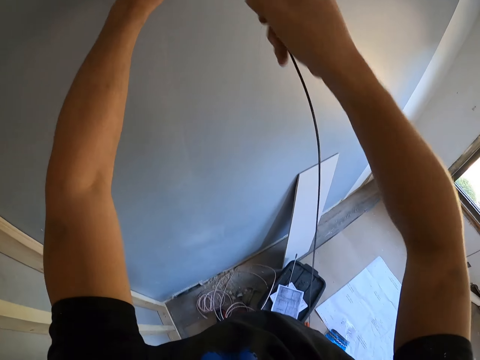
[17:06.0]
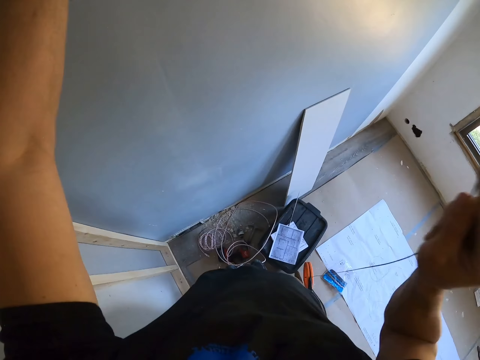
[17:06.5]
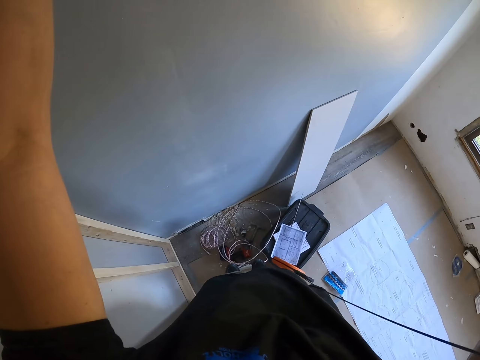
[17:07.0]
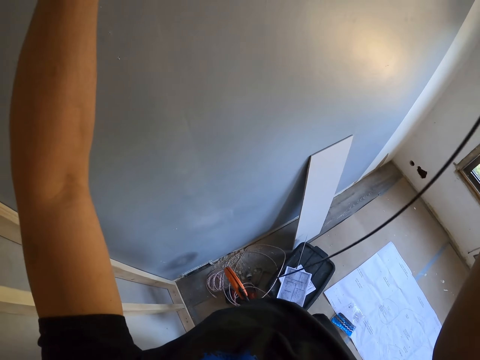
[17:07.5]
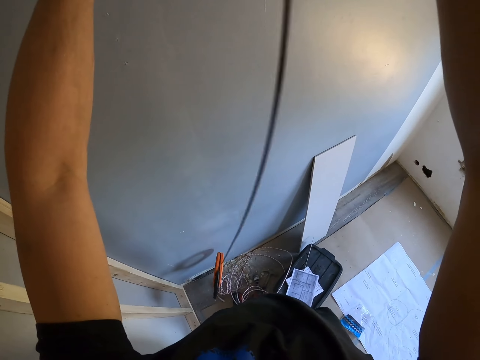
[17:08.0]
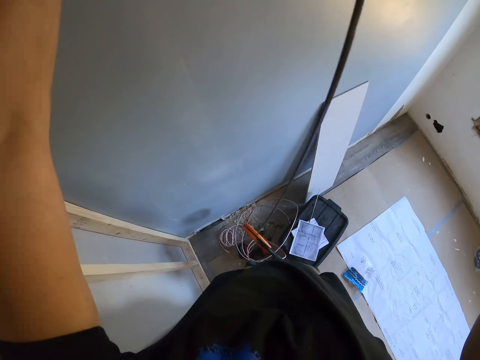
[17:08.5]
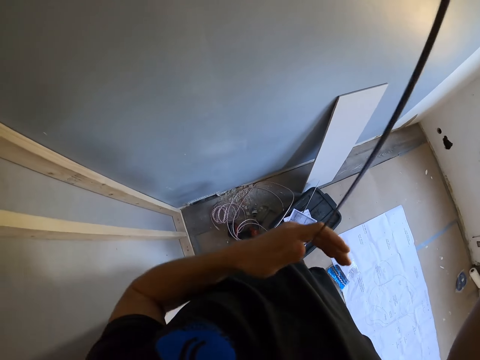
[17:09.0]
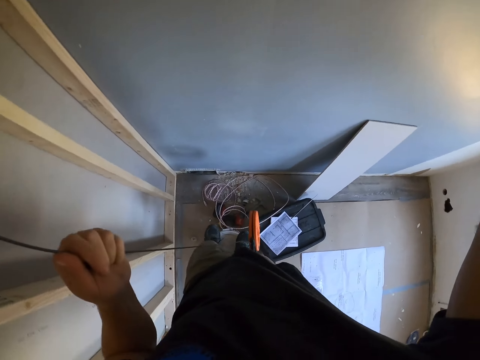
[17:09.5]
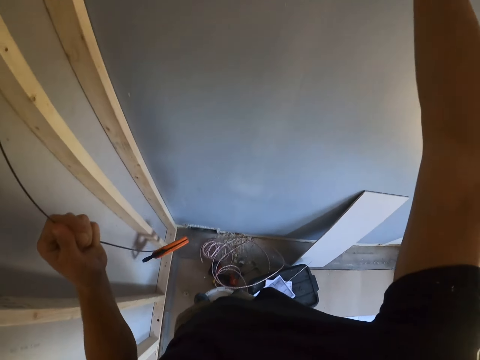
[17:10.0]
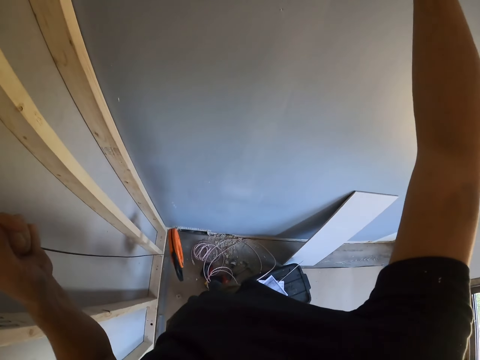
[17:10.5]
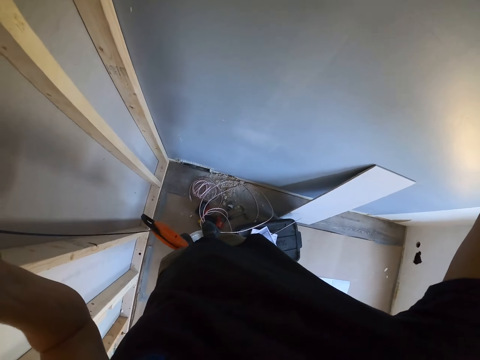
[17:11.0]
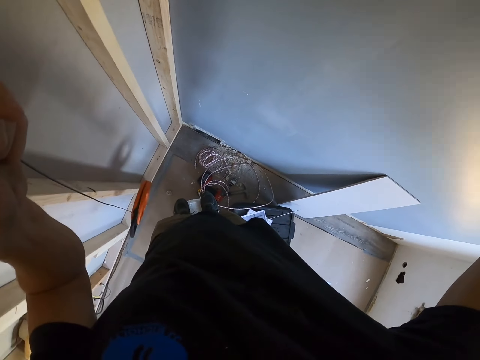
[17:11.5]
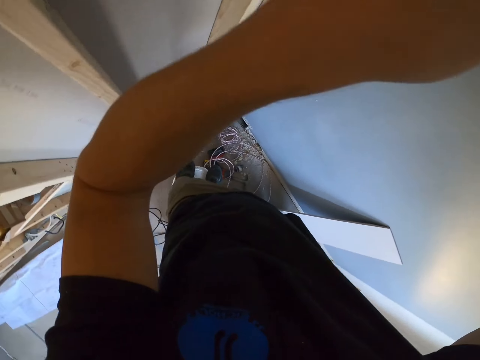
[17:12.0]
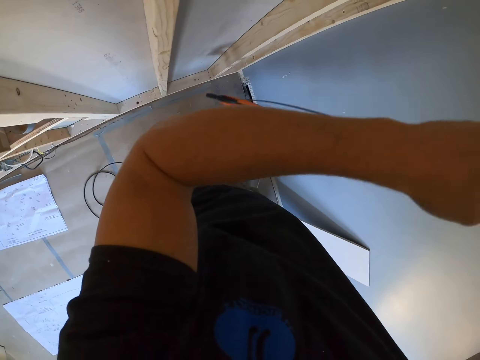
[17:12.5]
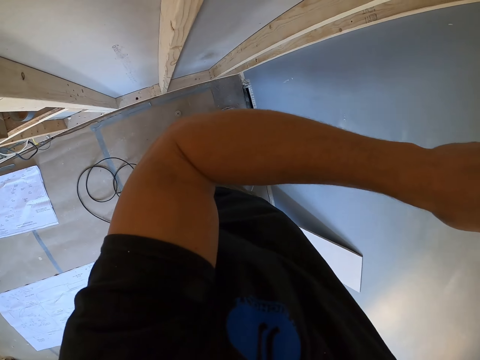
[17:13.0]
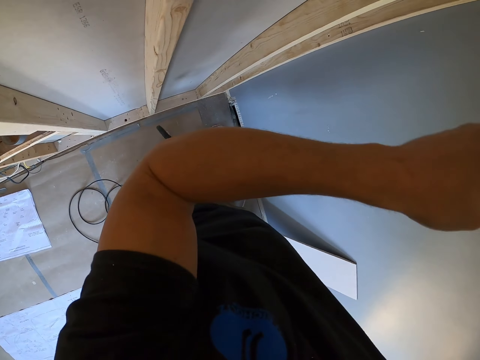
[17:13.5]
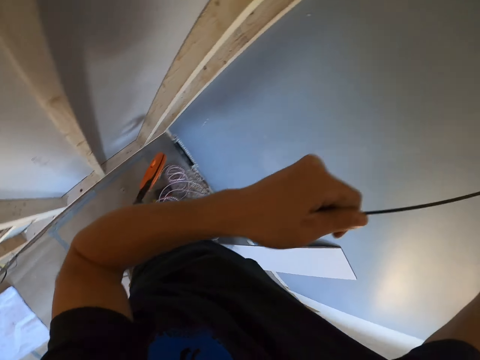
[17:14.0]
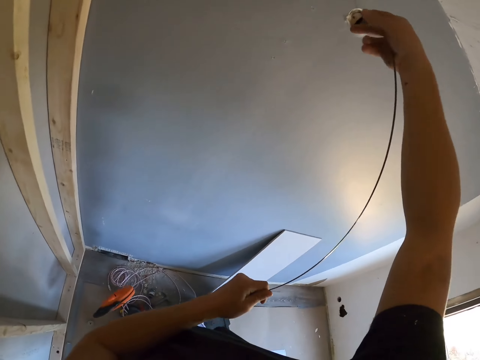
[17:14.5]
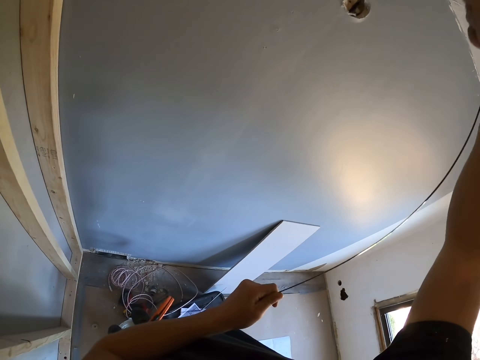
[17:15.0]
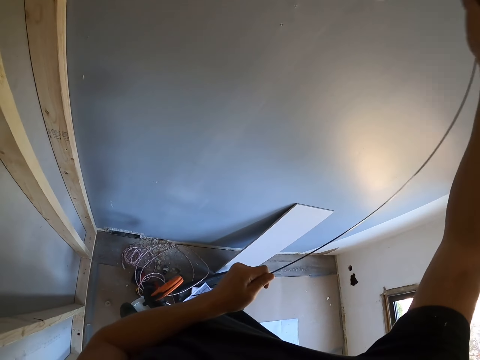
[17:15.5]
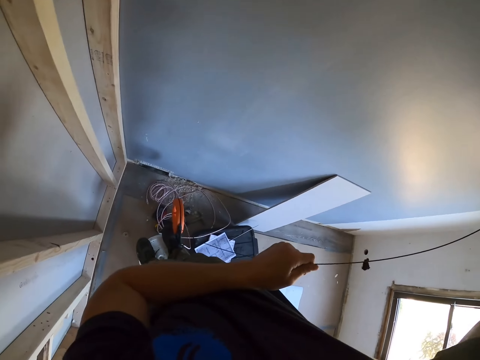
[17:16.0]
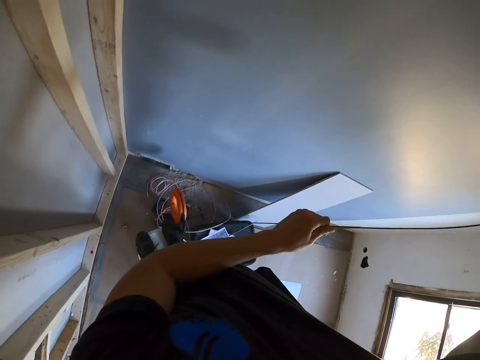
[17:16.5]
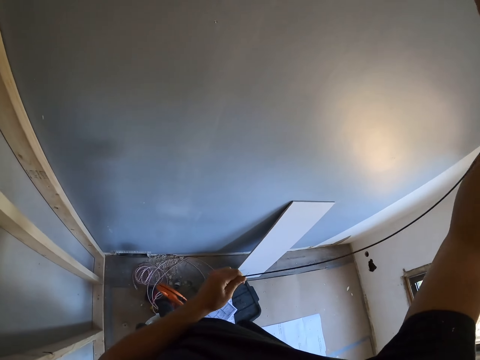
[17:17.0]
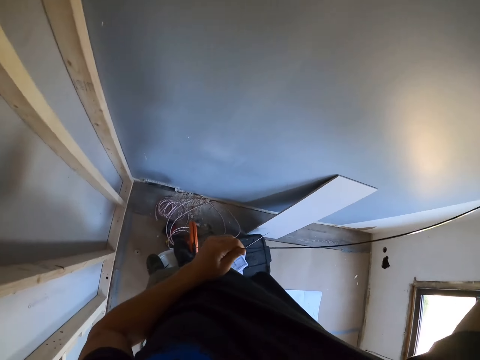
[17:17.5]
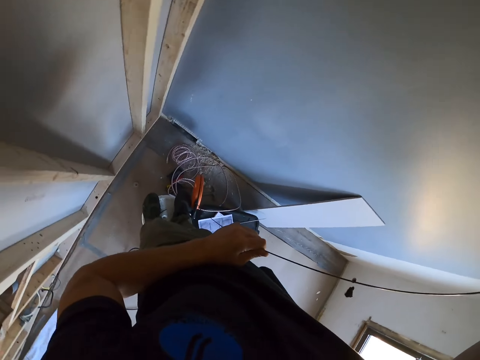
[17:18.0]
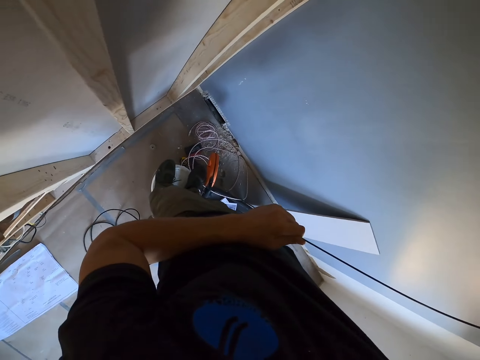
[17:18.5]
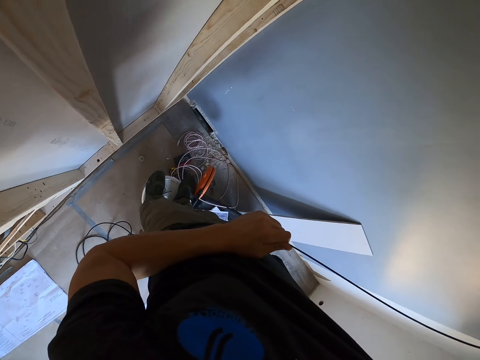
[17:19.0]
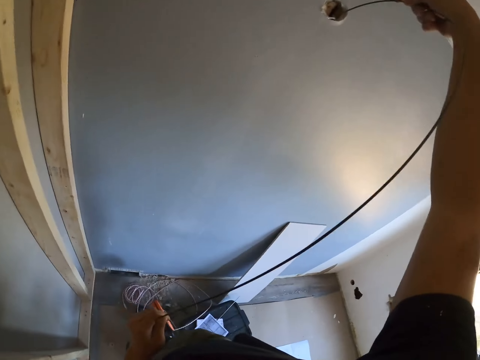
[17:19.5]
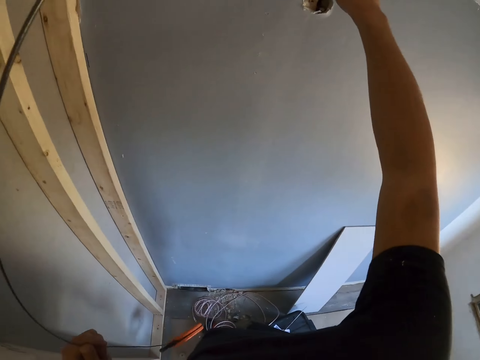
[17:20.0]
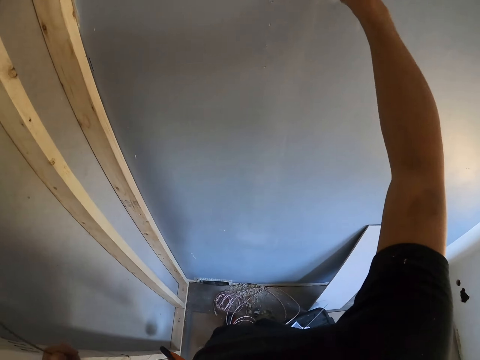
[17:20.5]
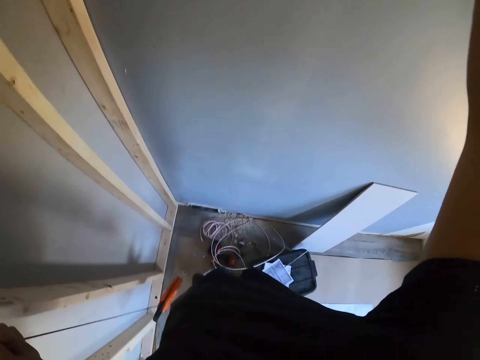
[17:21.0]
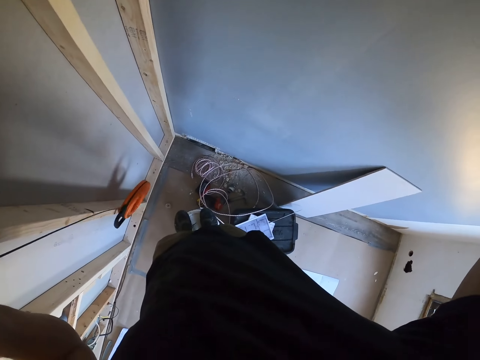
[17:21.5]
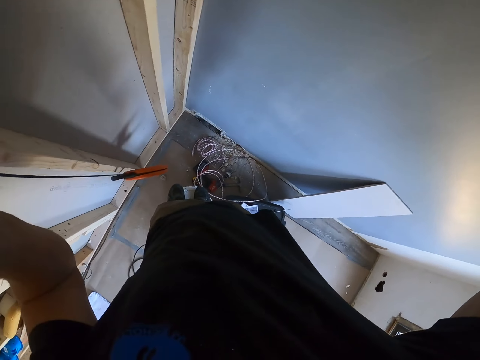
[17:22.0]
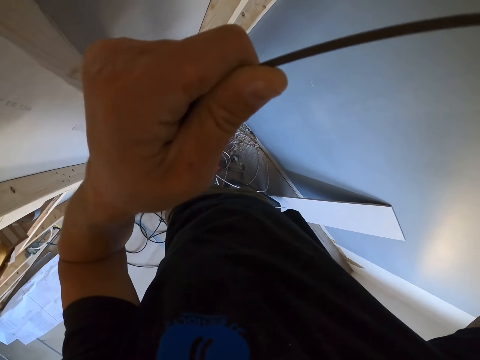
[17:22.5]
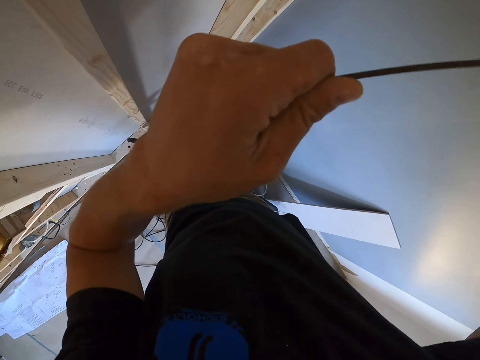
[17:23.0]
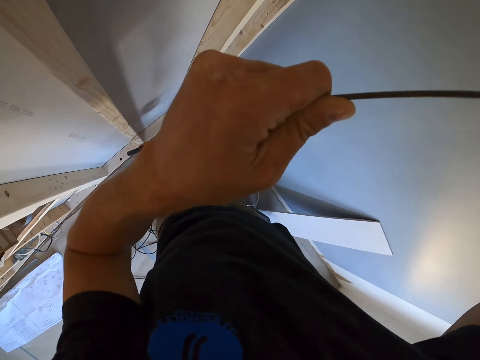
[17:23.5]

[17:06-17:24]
The camera wearer puts down his hand. He holds the cable. He looks at the floor. He pushes the wire through the wall. He looks at the wire holder.

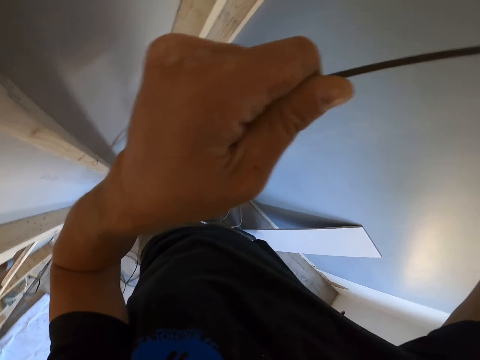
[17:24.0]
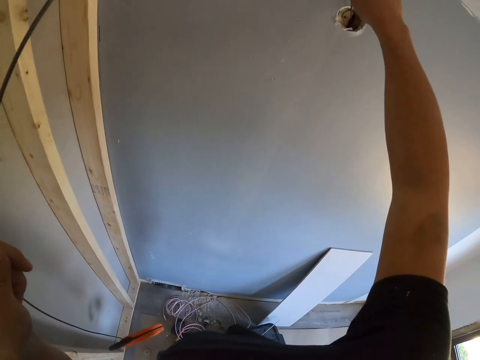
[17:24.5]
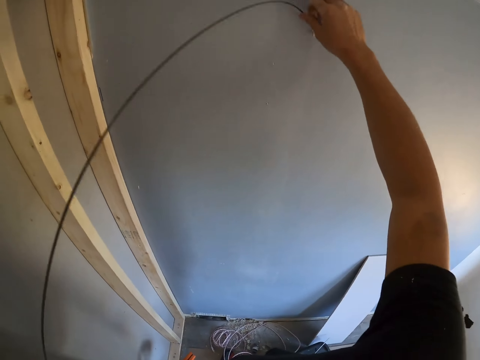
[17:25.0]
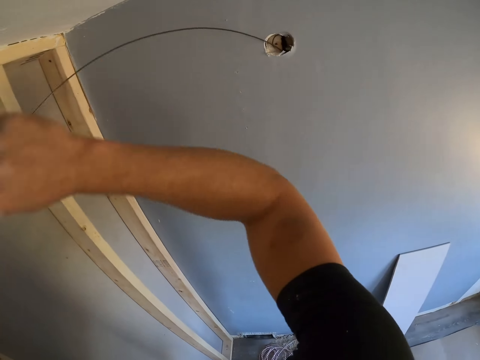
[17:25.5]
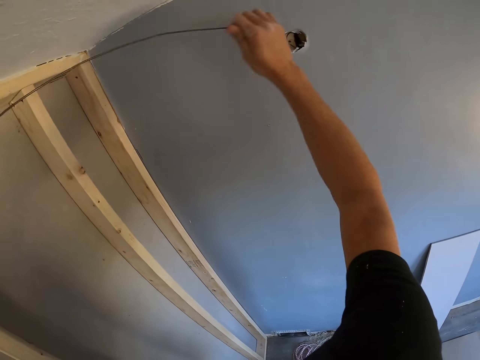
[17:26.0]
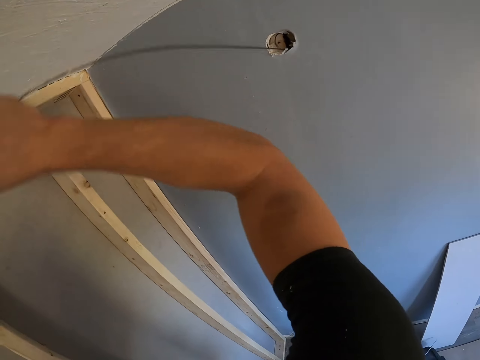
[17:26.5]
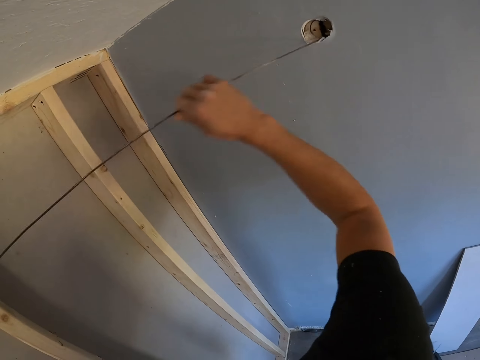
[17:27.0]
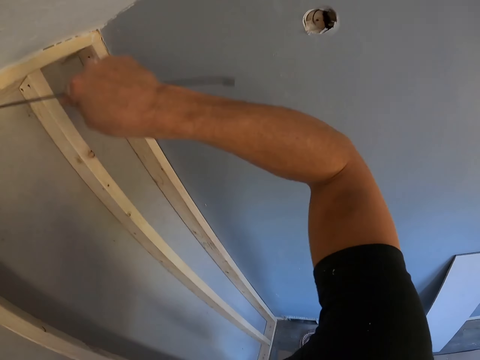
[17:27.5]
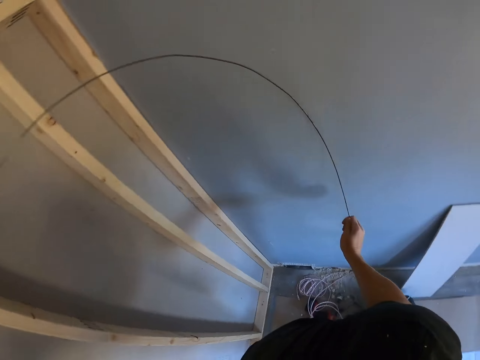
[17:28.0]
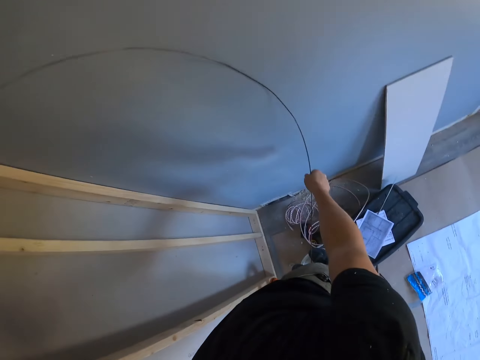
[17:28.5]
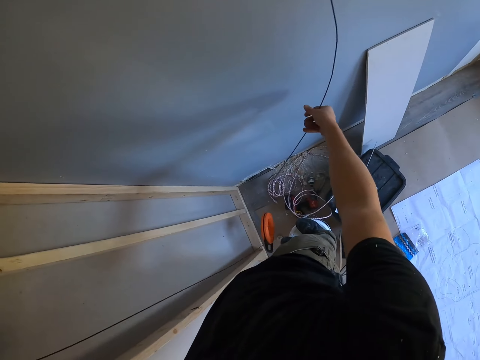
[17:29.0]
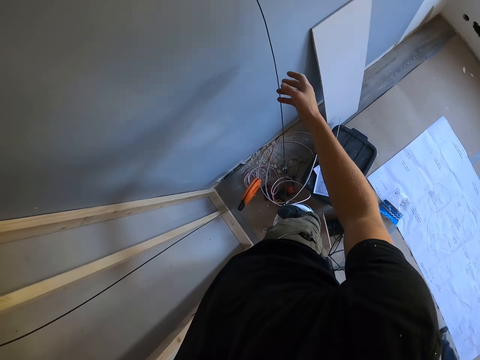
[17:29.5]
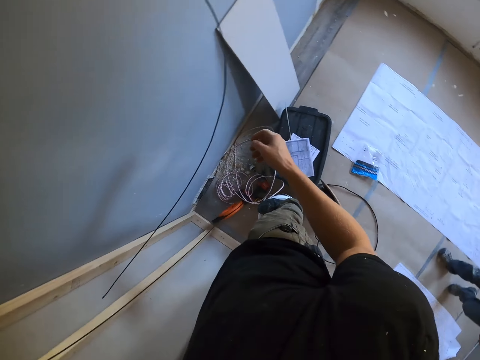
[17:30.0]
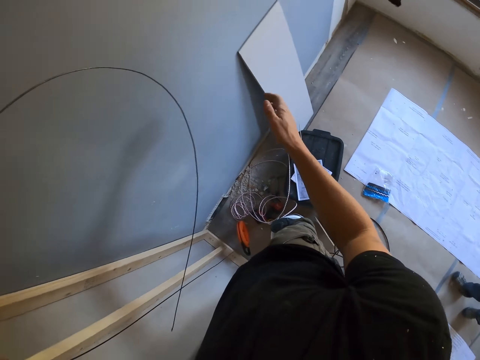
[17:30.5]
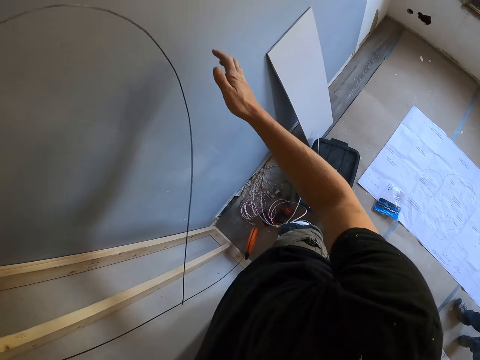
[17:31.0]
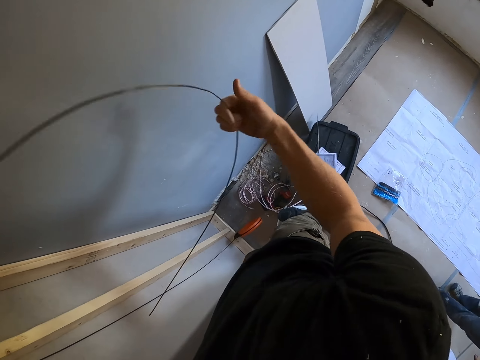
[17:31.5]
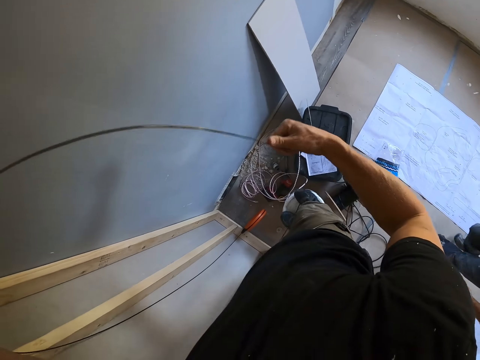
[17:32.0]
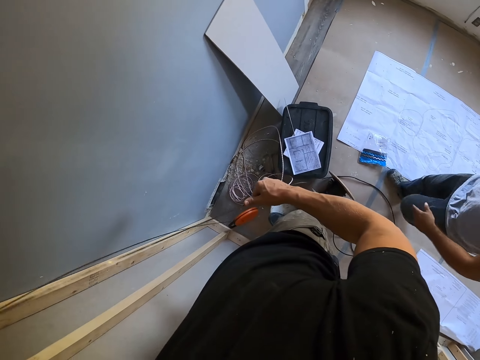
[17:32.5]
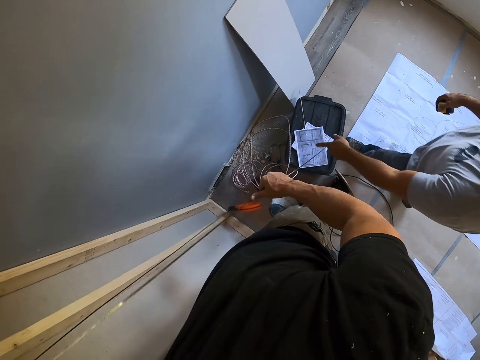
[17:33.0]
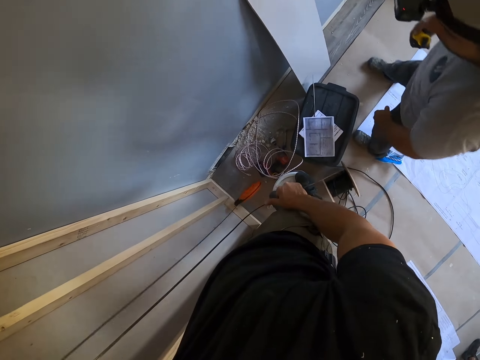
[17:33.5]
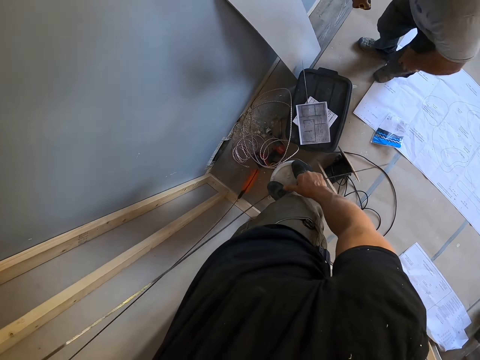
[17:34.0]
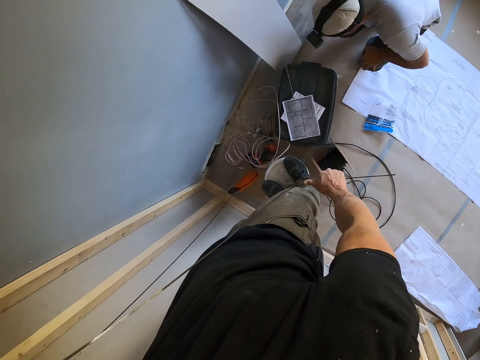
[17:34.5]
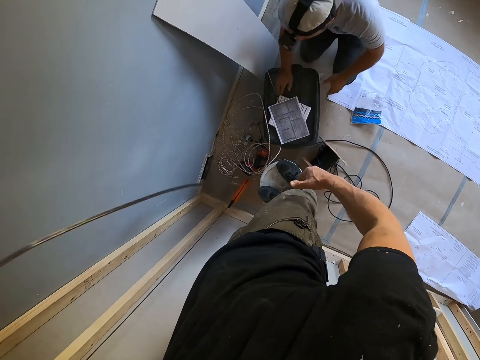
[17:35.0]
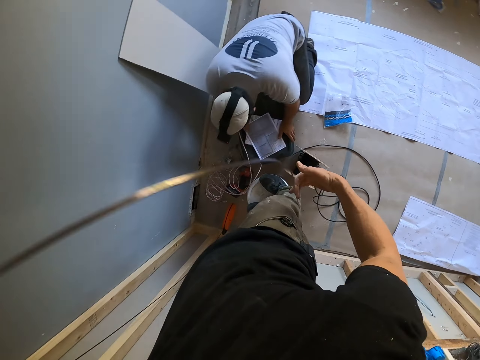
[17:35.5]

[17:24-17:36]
The camera wearer removes the wire from the hole in the wall. He puts down his hand. He holds the wire. He straightens the wire end with his hands. A man kneels on the floor and moves a bucket.
